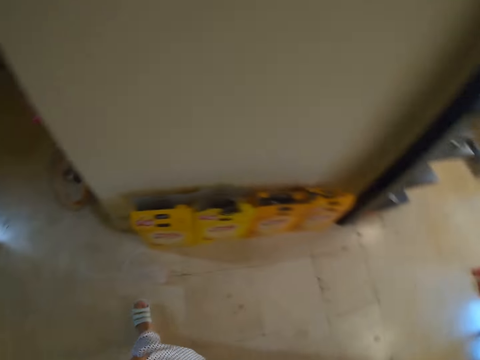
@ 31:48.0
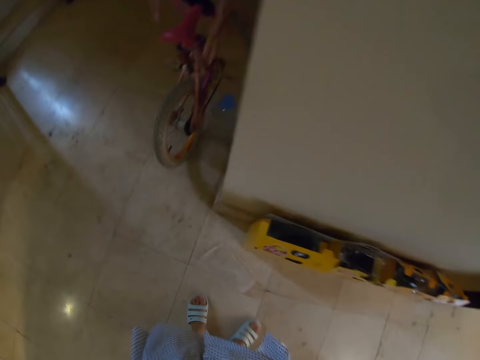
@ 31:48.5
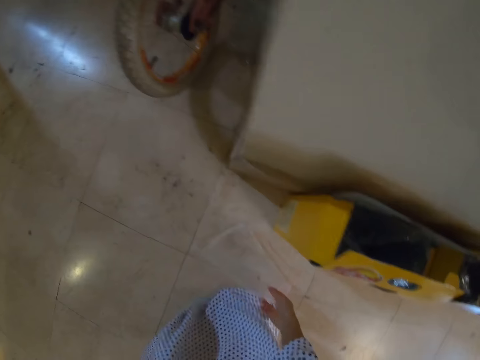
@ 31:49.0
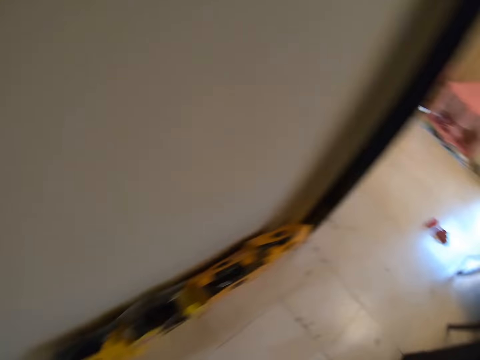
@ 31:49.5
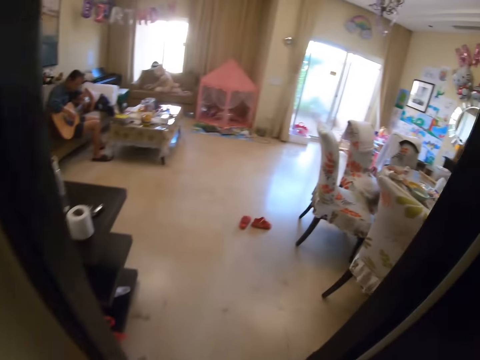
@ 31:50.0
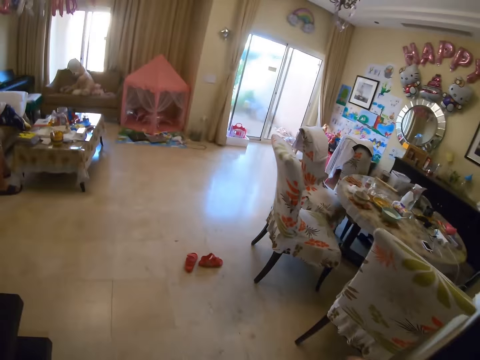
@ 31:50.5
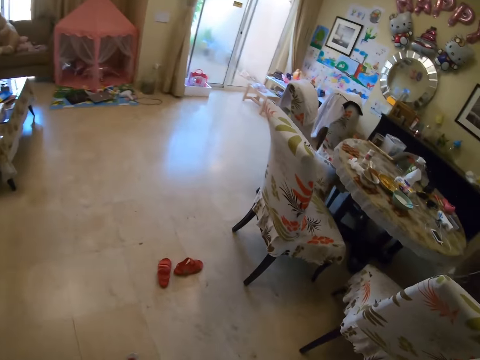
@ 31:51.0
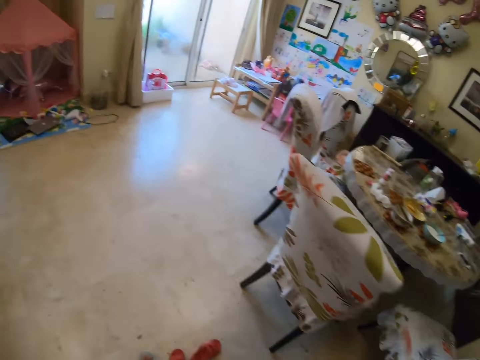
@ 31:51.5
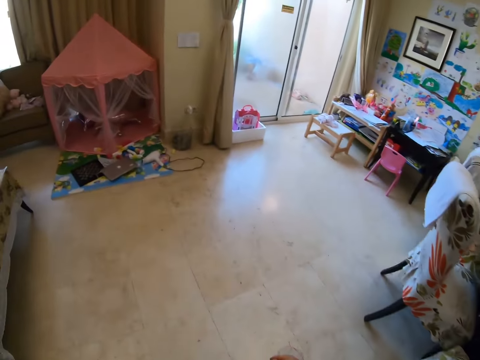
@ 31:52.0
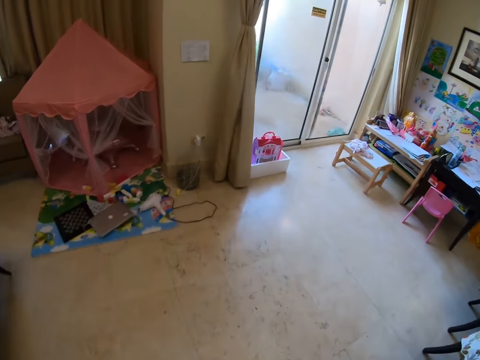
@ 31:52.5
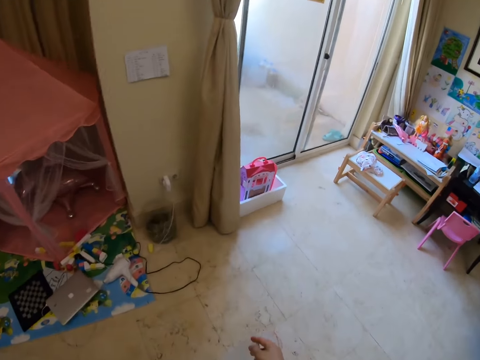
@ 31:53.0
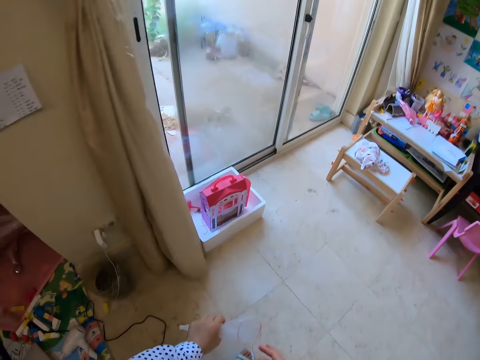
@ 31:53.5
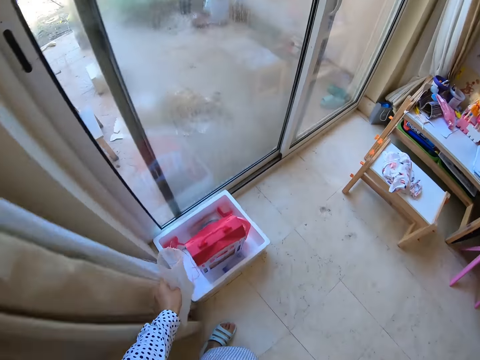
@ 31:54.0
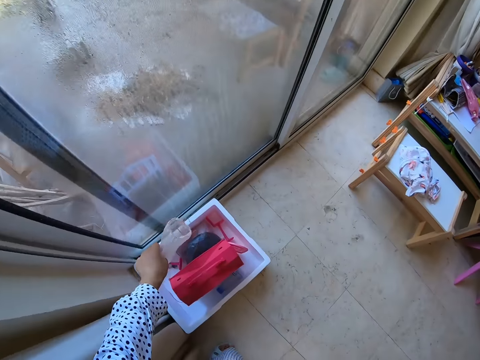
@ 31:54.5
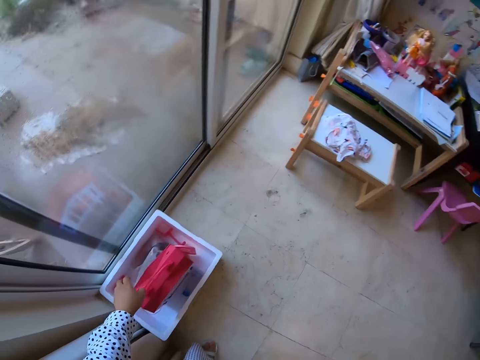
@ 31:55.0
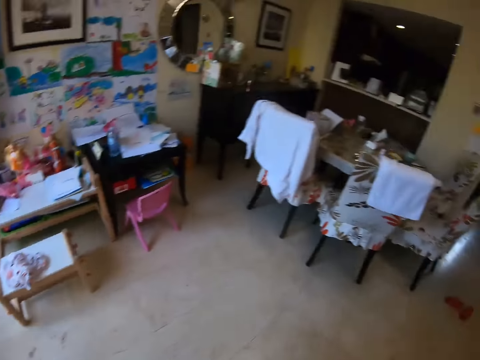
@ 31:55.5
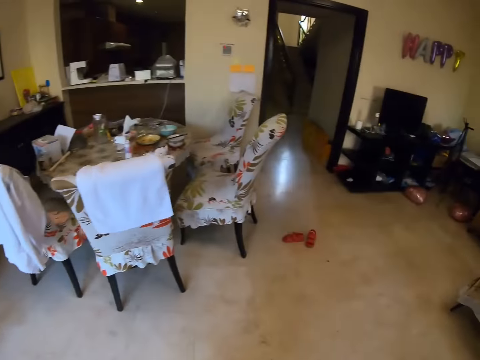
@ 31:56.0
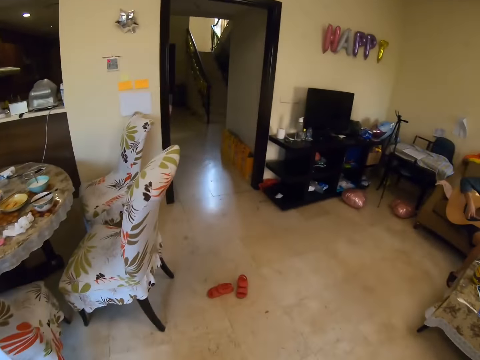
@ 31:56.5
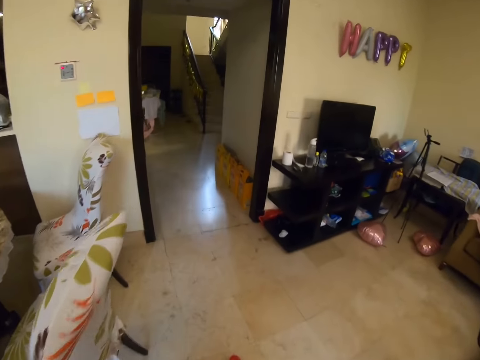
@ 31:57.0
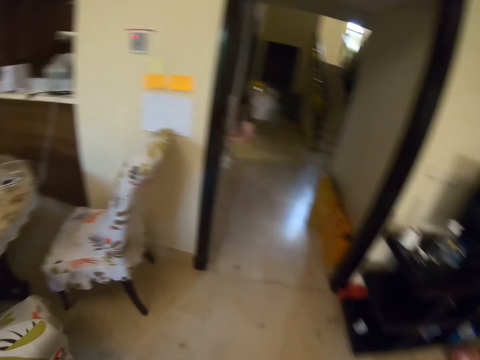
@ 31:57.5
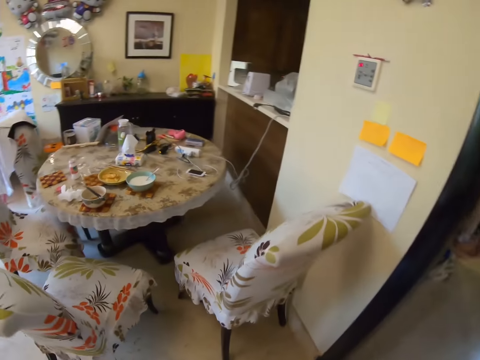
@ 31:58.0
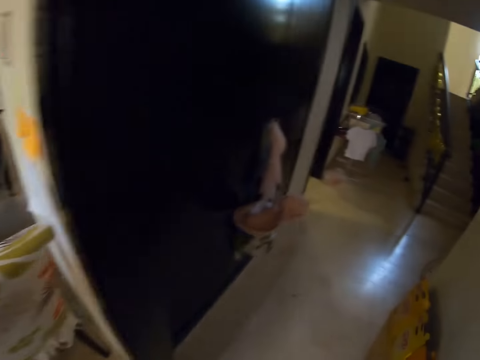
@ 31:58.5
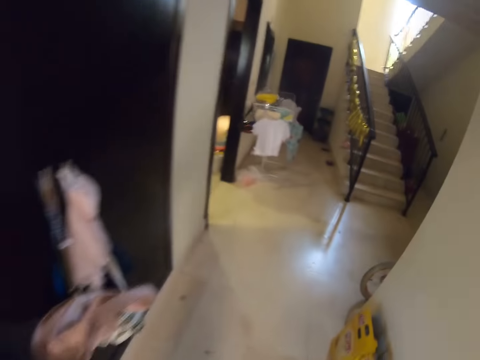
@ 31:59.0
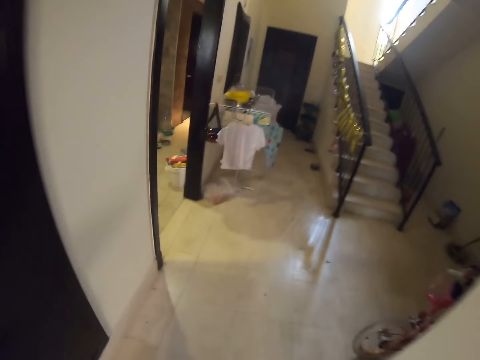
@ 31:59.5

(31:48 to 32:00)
The camera wearer walks around. They pick a paper bag from the floor. They move to the sitting room. They put the paper bag on a container. They walk around.

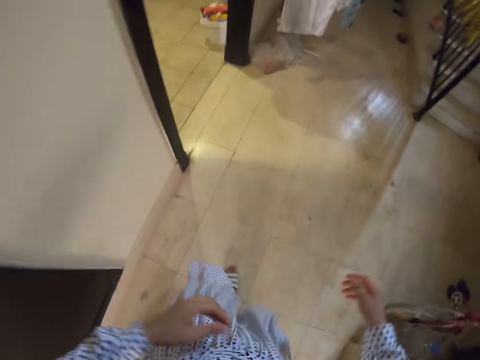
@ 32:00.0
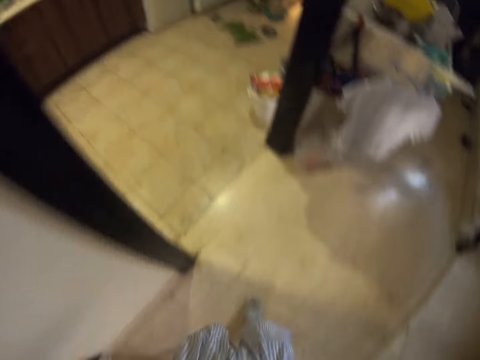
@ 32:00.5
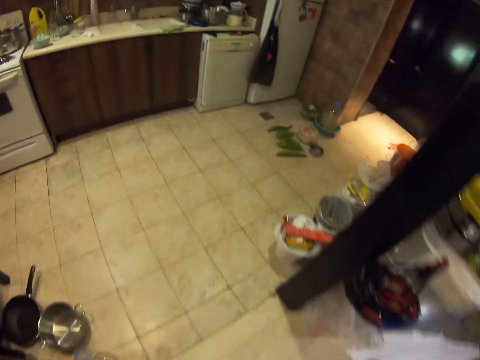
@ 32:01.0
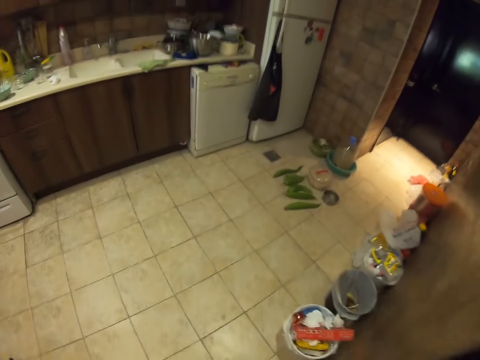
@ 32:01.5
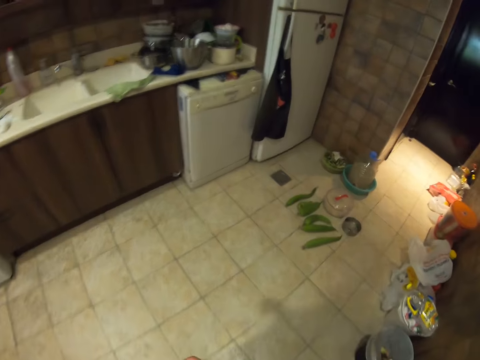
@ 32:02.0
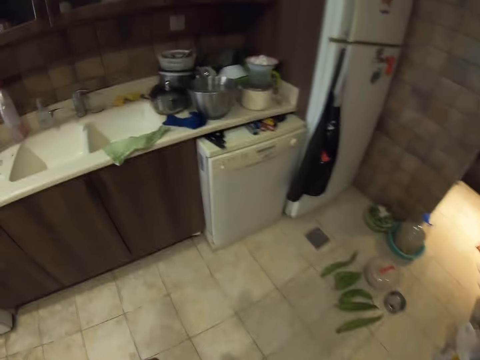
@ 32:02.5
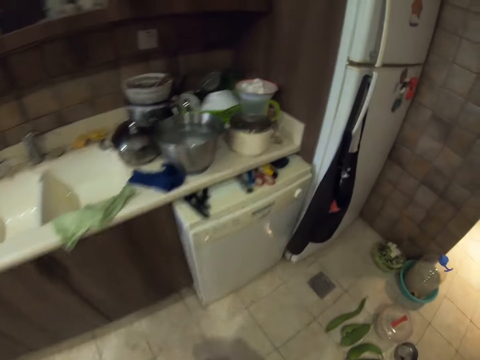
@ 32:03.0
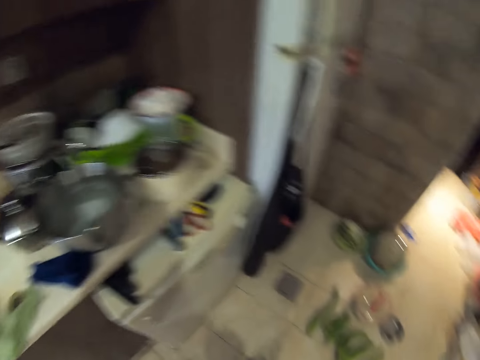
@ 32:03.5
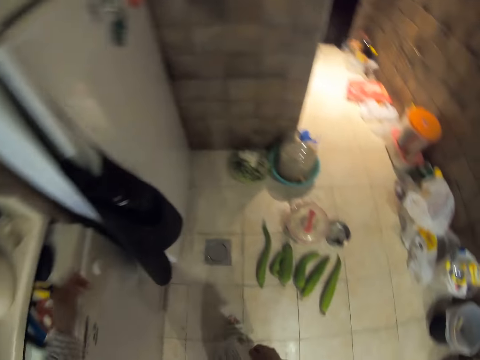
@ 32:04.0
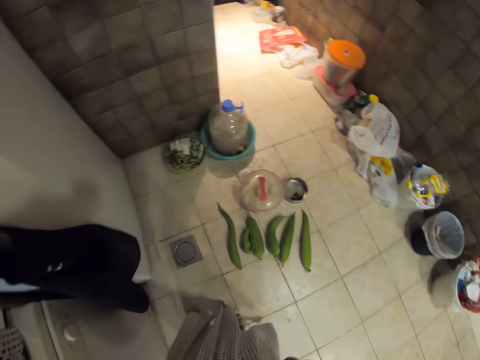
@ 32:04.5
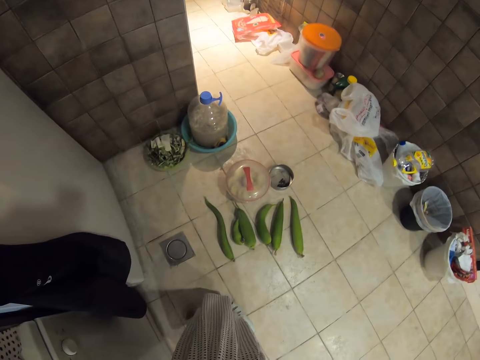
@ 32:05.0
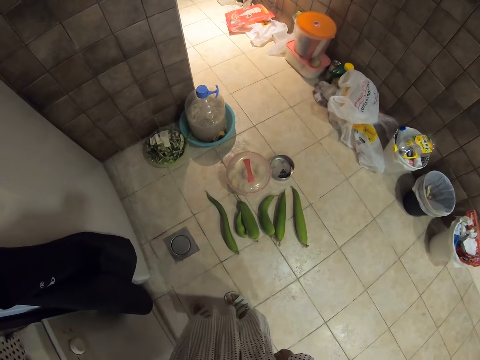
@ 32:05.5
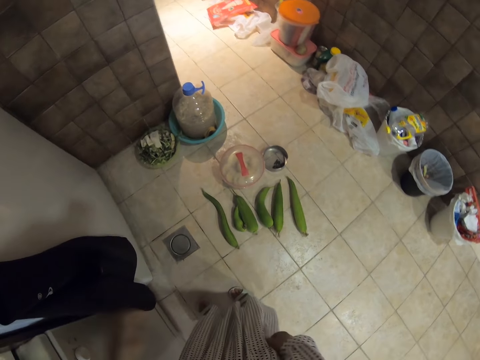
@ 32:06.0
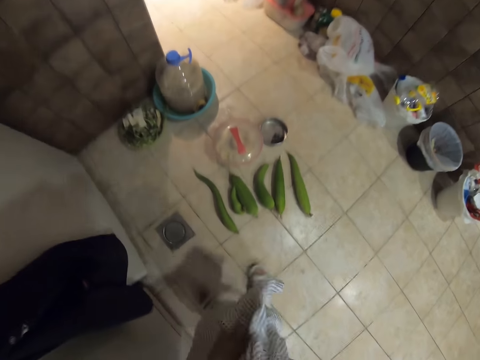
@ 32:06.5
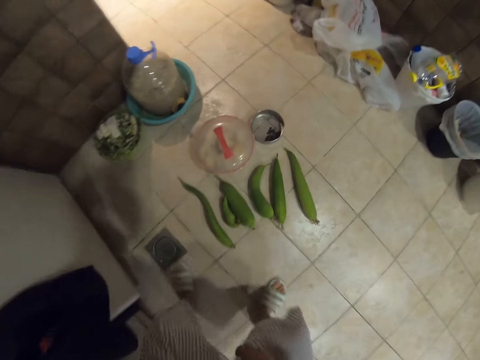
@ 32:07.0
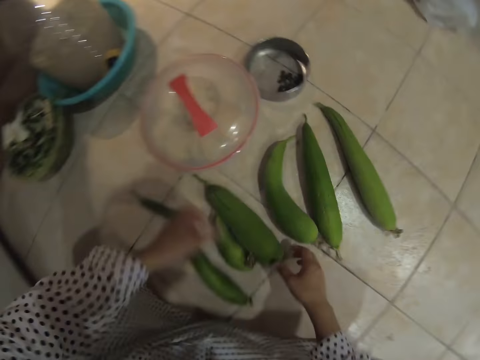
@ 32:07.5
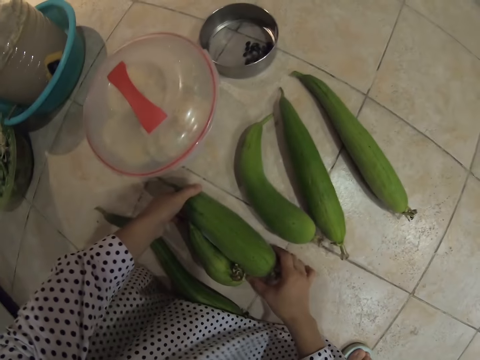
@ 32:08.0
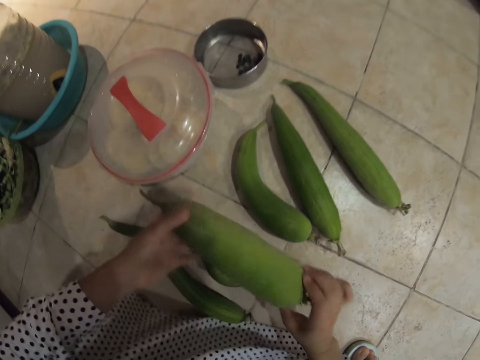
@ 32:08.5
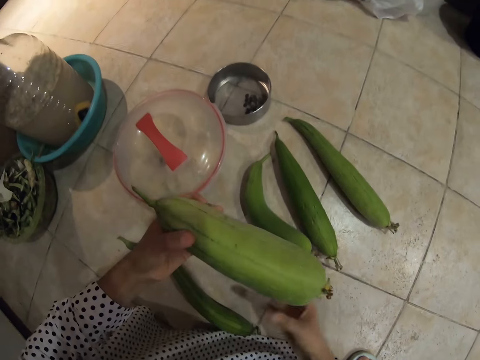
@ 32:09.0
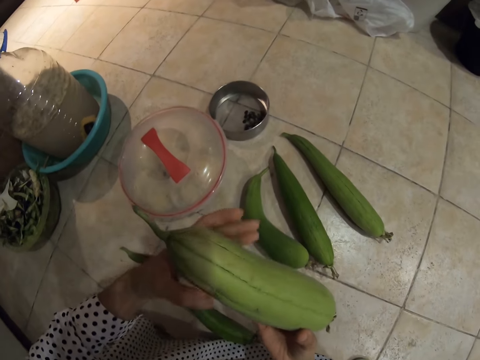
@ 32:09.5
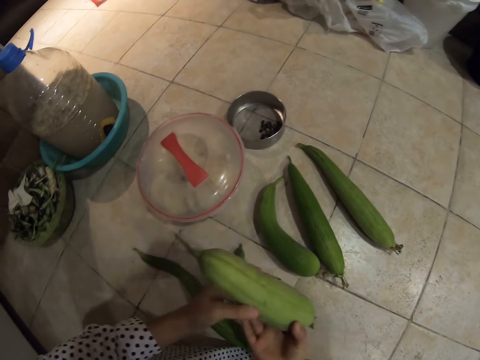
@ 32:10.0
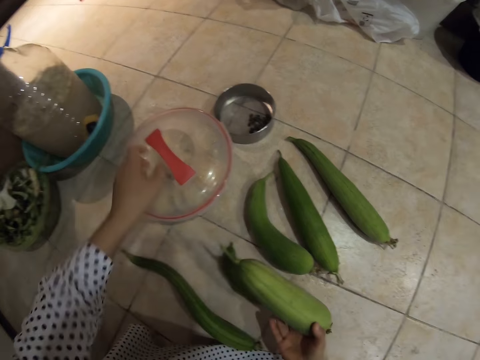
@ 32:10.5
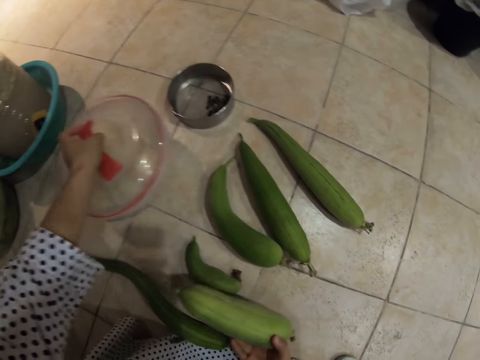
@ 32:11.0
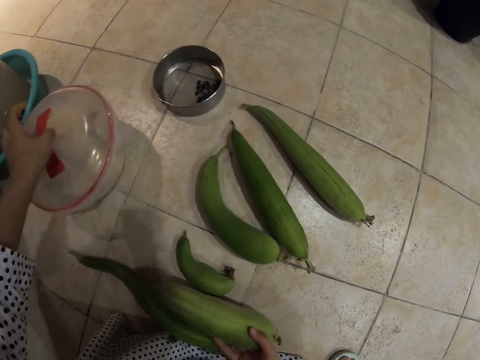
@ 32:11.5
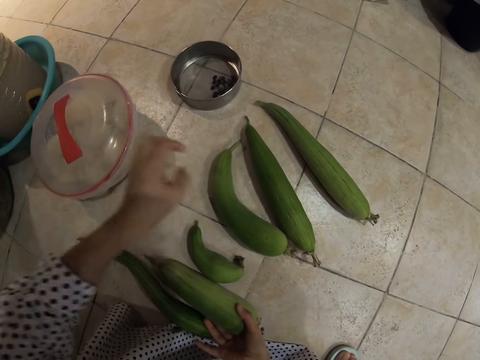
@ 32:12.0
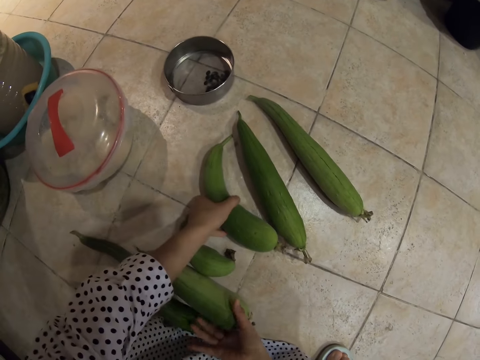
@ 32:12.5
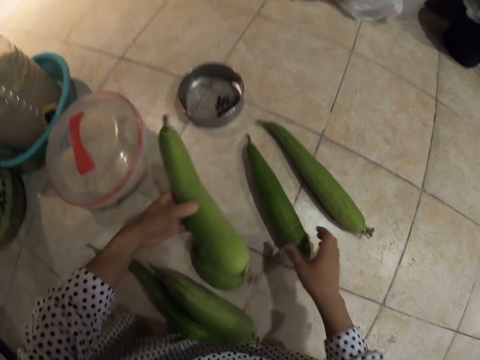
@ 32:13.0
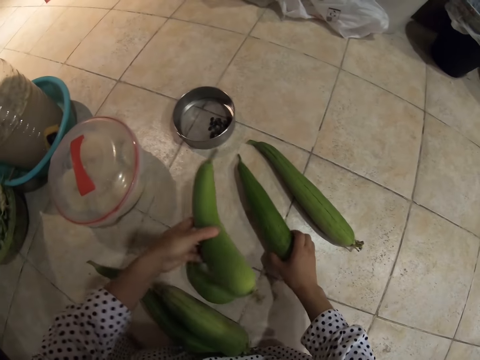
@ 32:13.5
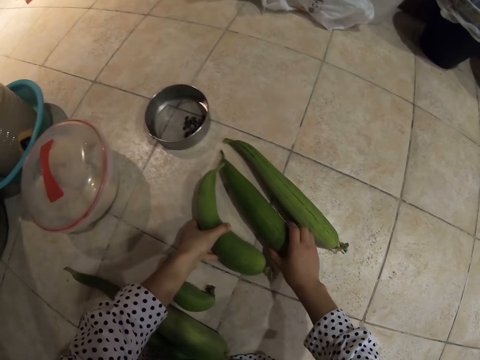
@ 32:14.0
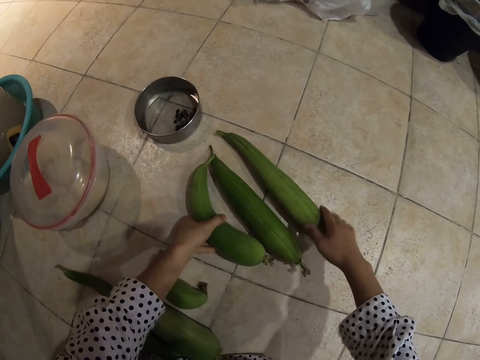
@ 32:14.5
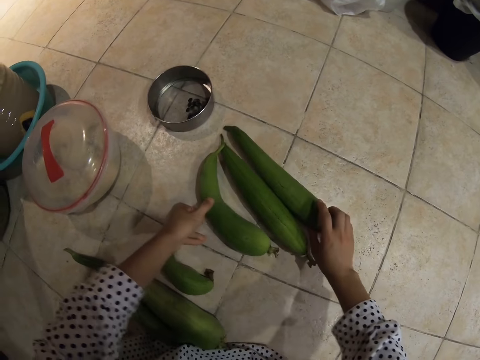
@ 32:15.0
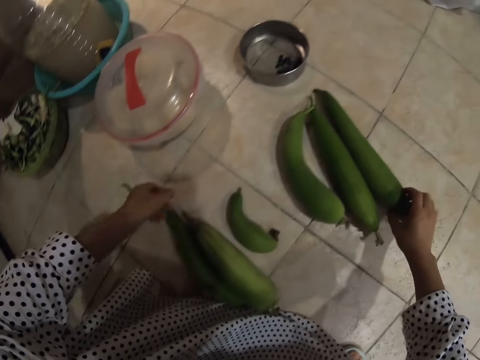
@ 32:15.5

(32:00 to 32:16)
The camera wearer moves back to the kitchen. She does something. She bends down. She holds a cucumber. She picks her plant. She moves a bowl near a basin. She holds the cucumbers.
